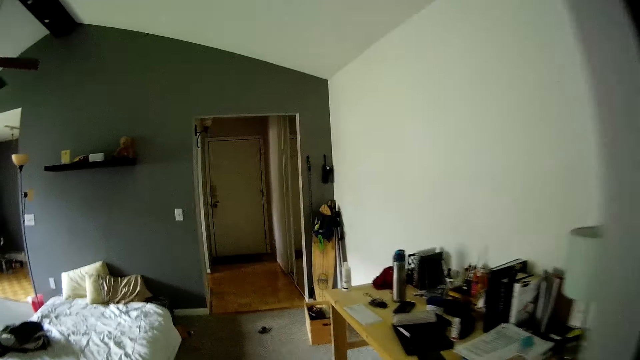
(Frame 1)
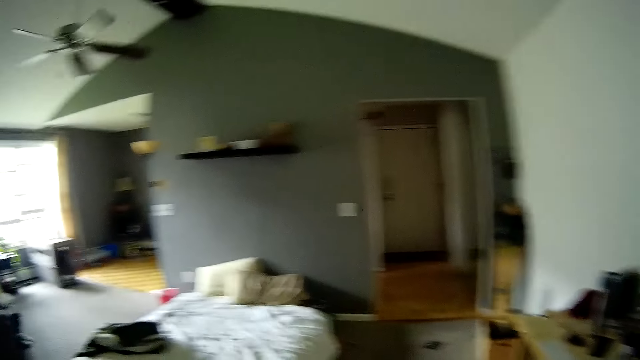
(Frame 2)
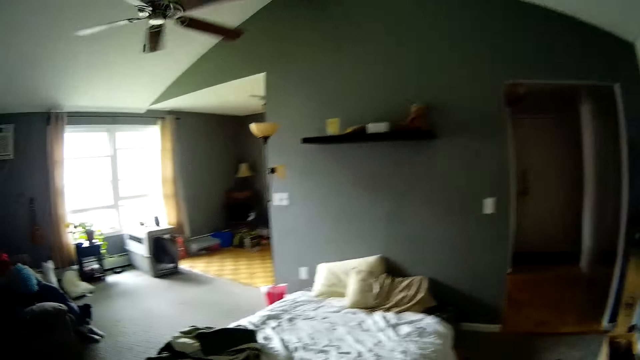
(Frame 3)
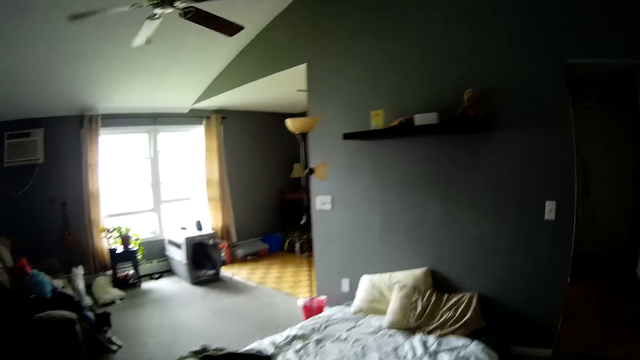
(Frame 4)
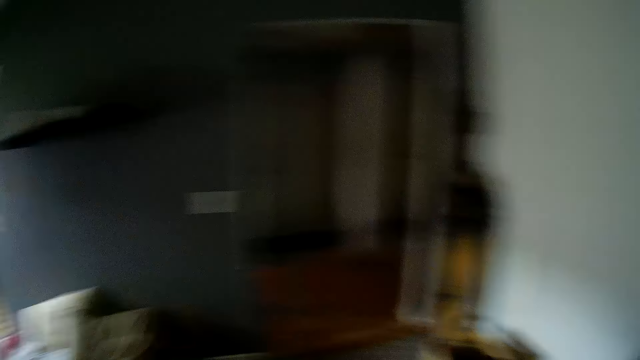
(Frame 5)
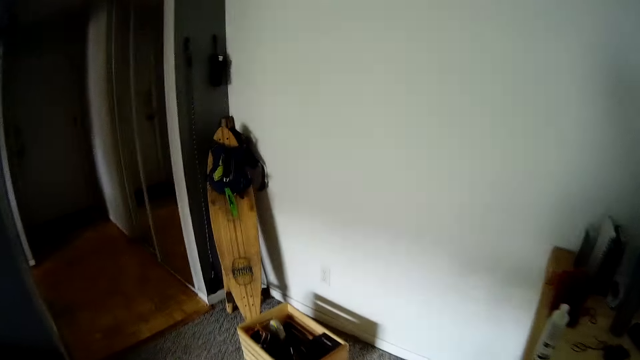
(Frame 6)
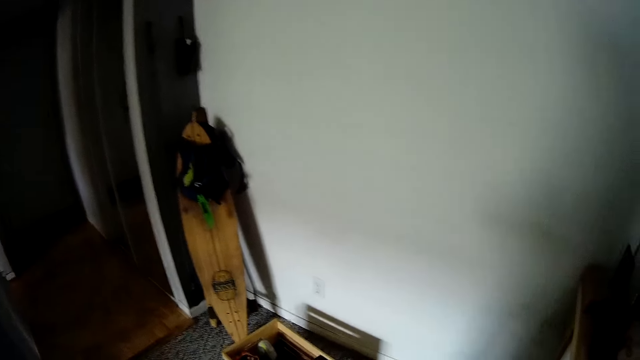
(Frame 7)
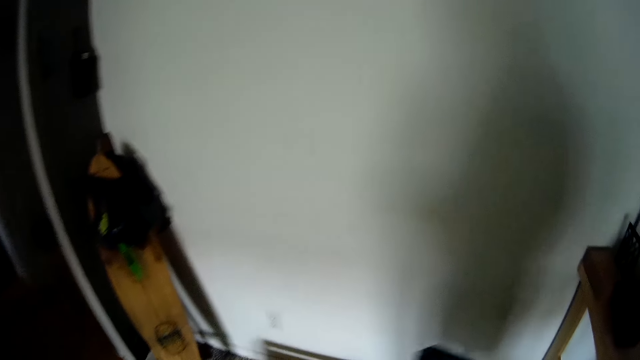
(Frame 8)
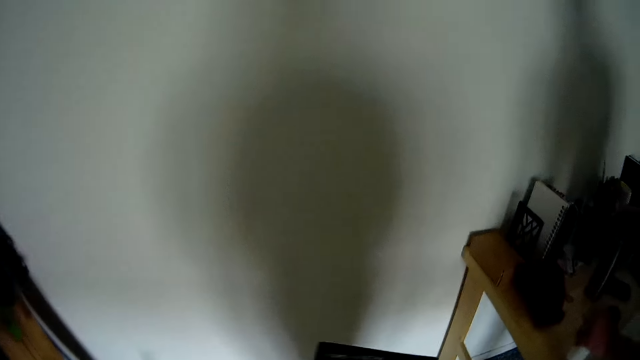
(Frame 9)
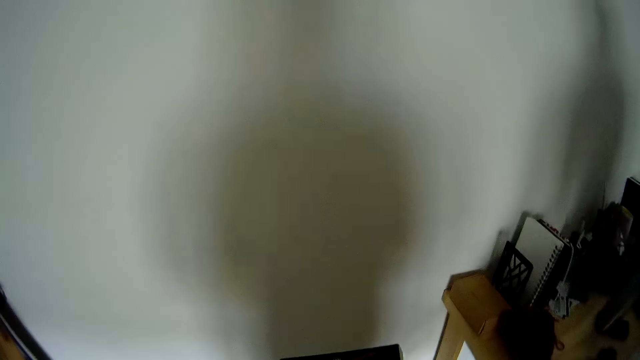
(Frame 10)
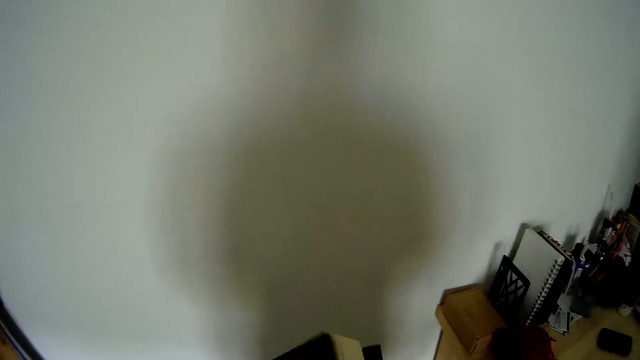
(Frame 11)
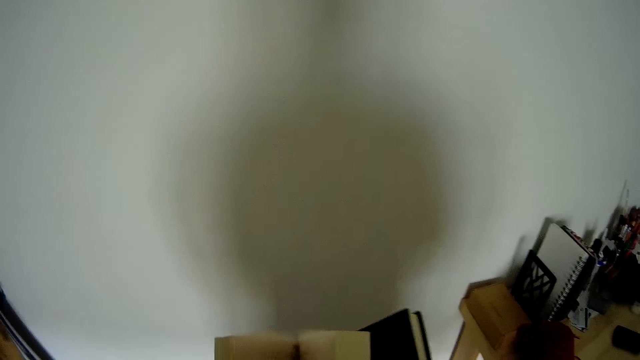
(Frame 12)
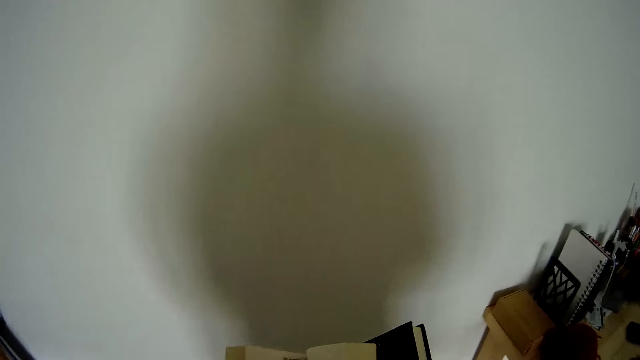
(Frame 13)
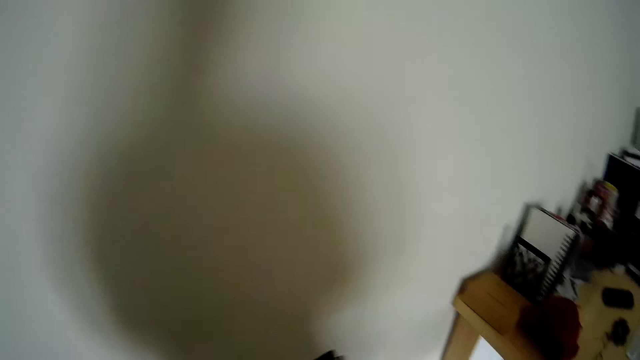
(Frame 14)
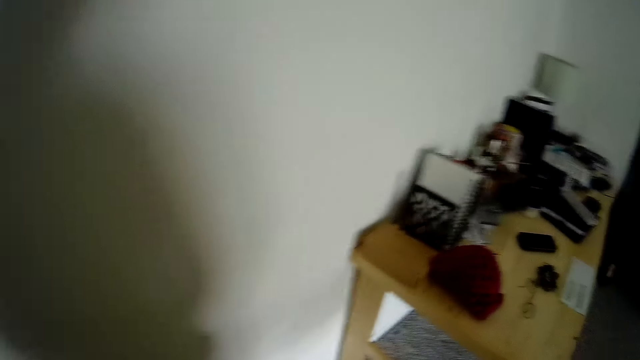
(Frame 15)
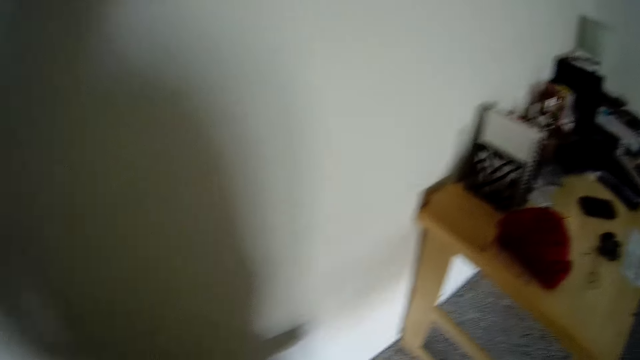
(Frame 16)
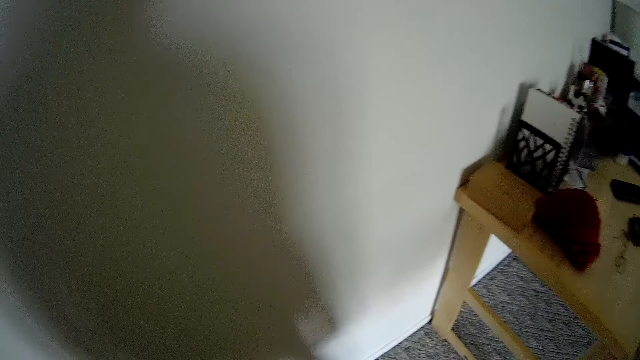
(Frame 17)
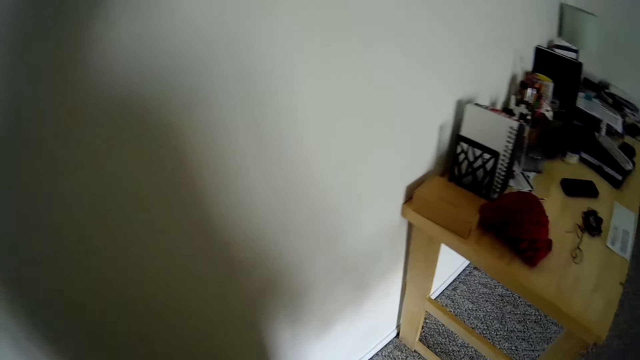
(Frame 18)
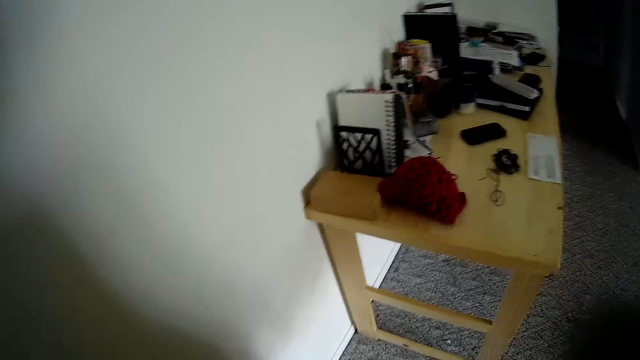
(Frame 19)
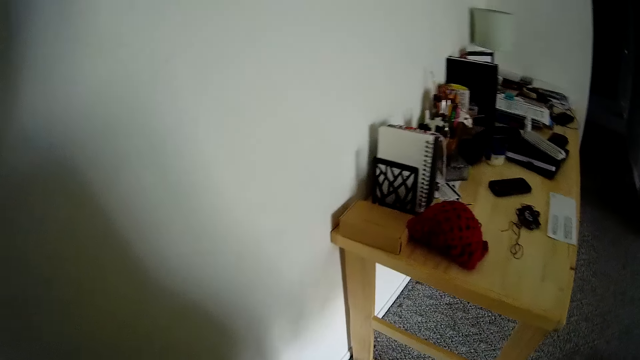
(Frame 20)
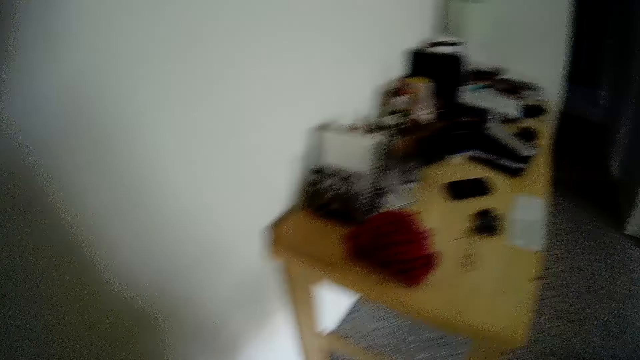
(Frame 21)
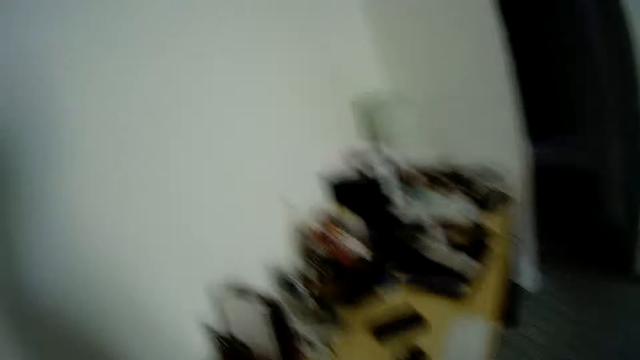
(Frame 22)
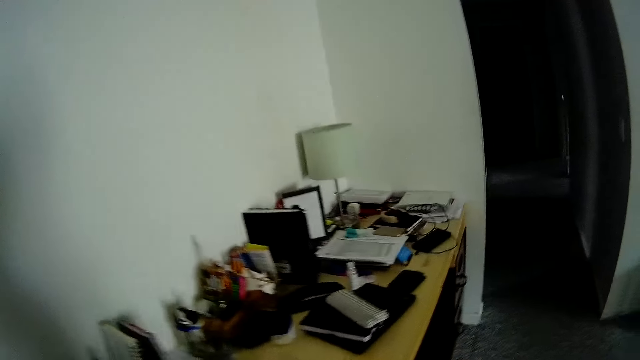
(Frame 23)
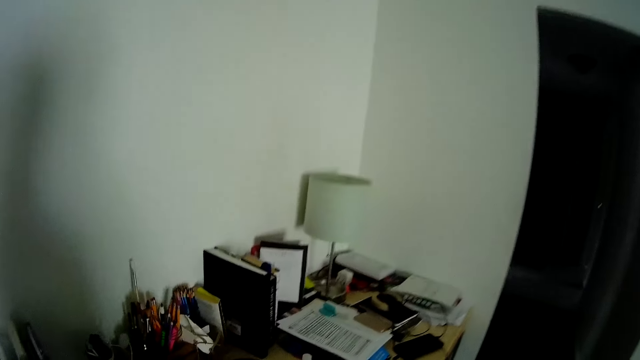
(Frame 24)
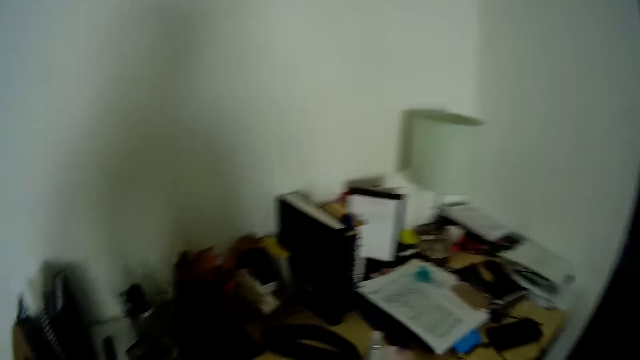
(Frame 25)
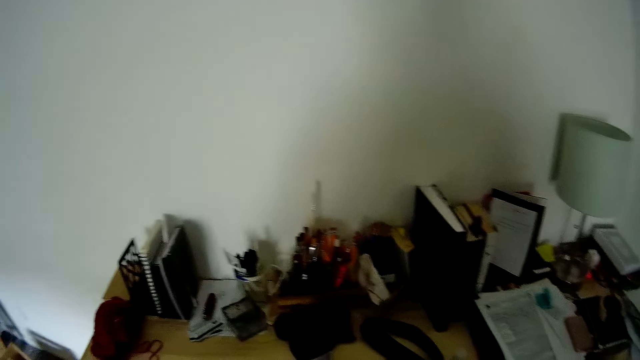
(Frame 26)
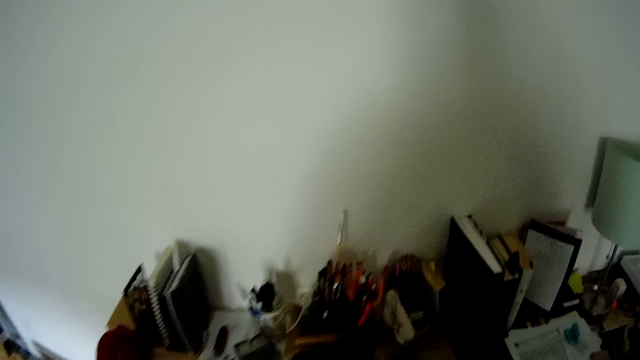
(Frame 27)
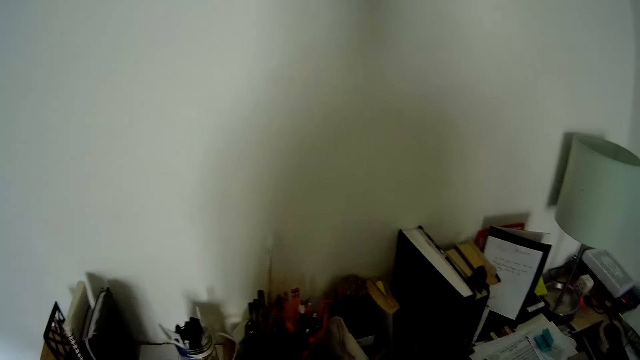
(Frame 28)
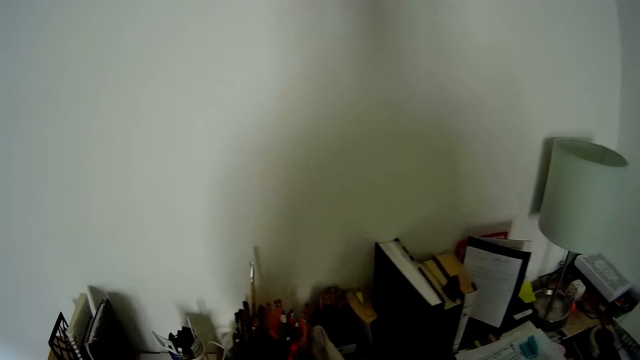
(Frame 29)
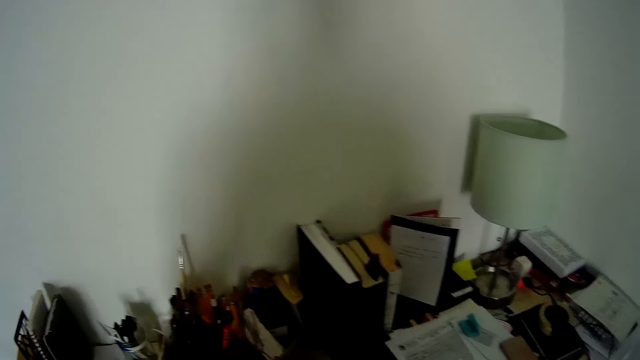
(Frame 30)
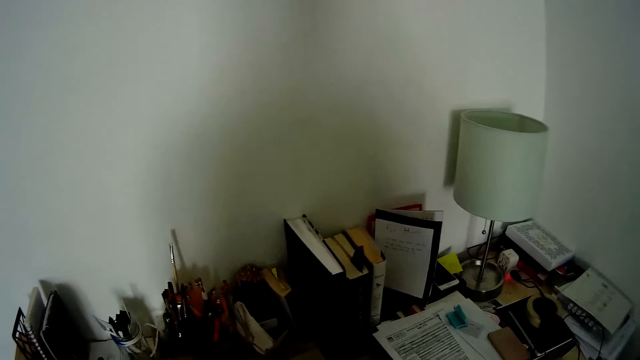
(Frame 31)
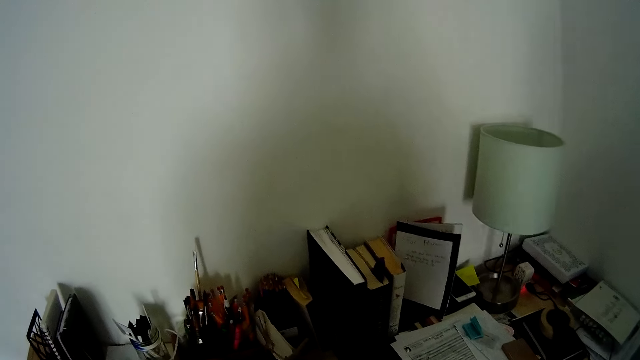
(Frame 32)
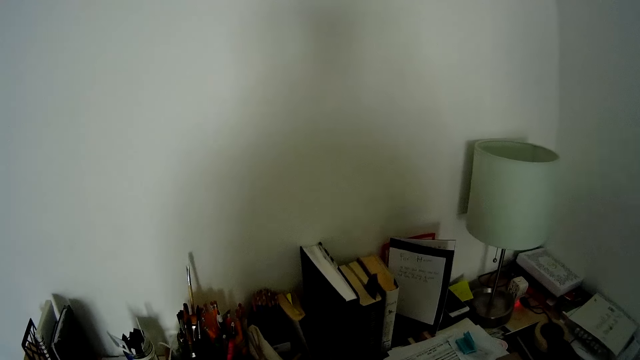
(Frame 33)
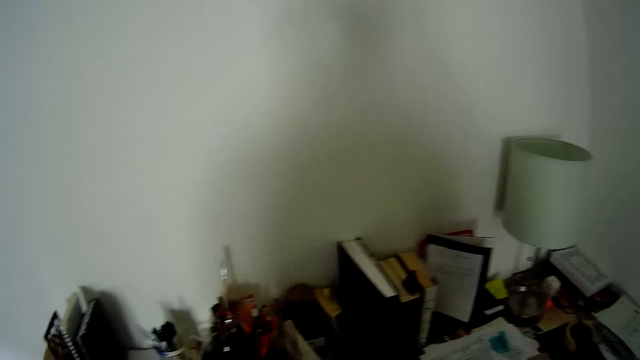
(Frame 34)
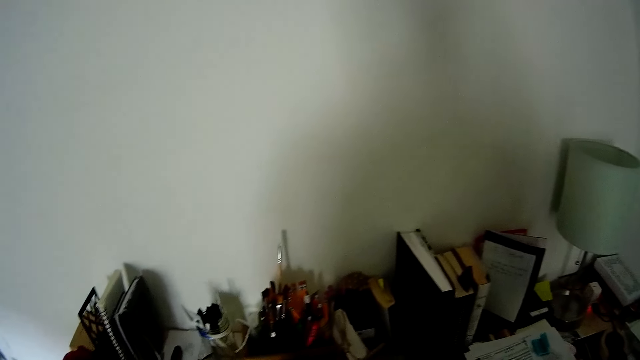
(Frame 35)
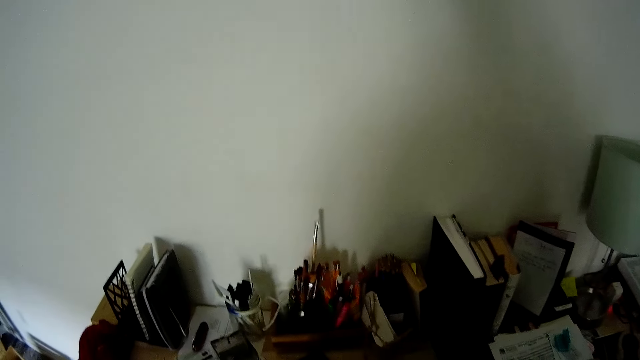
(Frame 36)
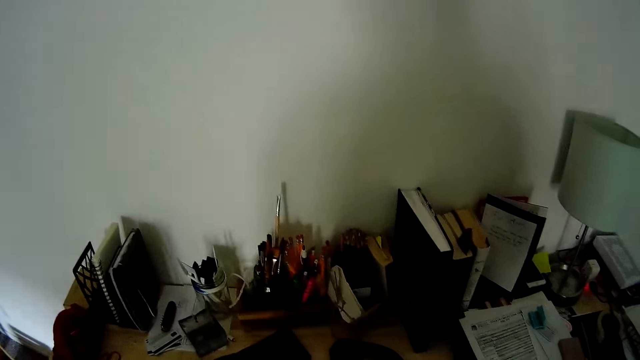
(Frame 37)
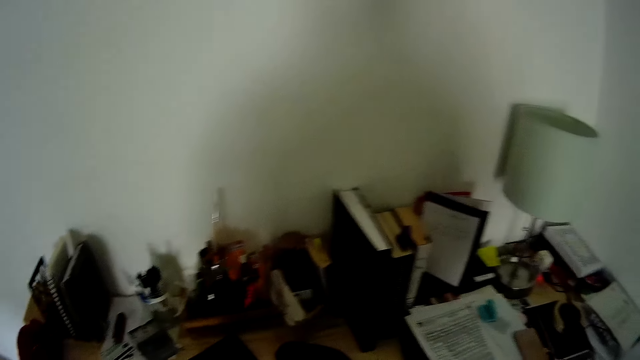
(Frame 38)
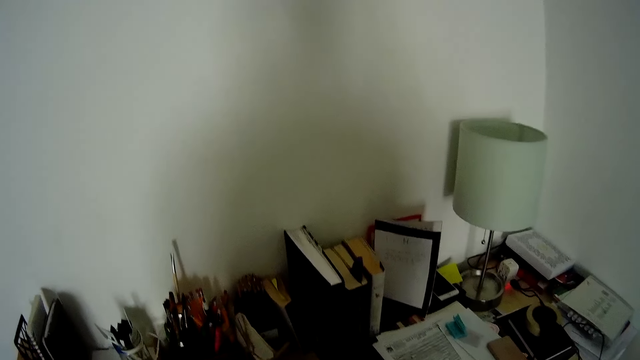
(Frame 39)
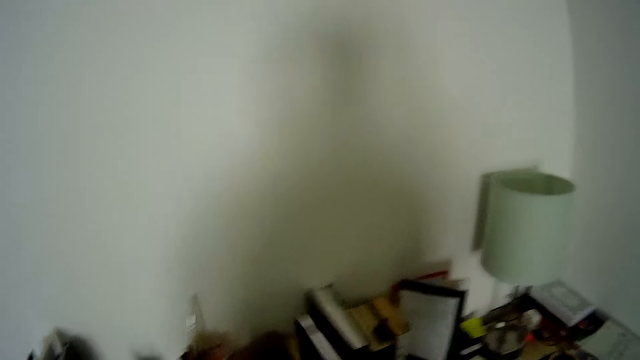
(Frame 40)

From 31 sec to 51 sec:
The camera wearer talks to a man. They hold a book with both hands. They open the book. They drop the book on the floor. They walk closer to the table. The man talks to the camera wearer.
